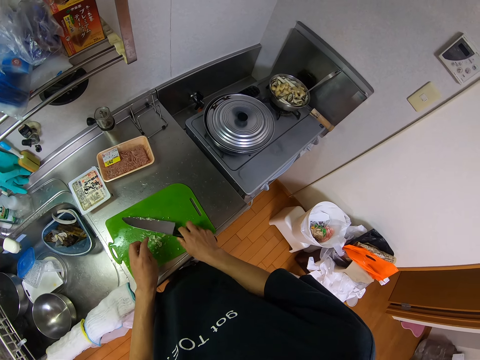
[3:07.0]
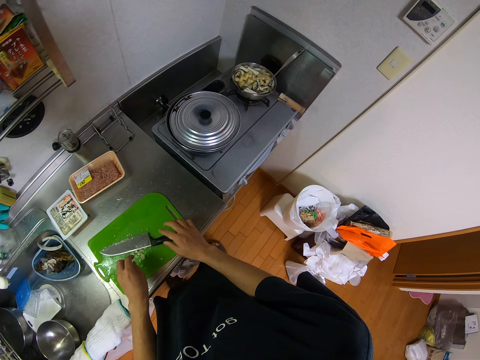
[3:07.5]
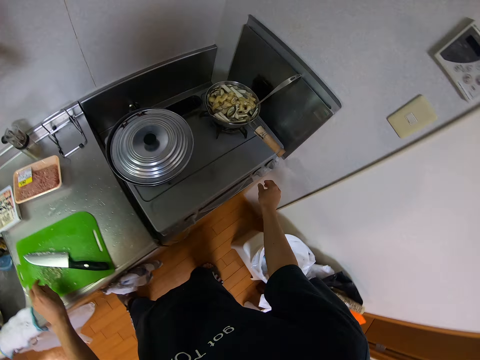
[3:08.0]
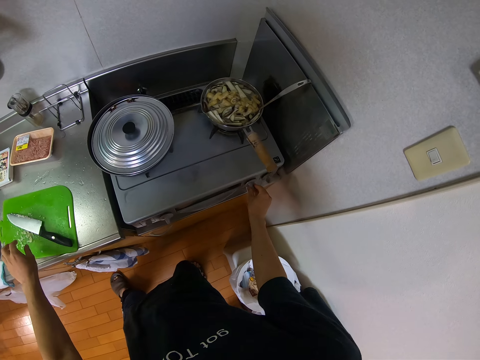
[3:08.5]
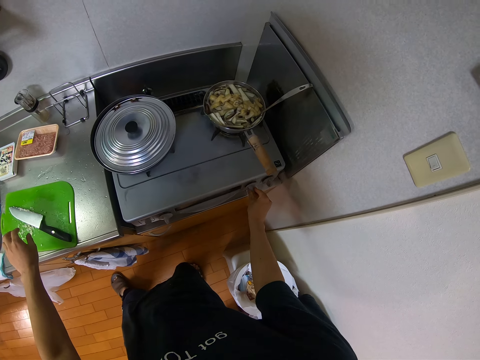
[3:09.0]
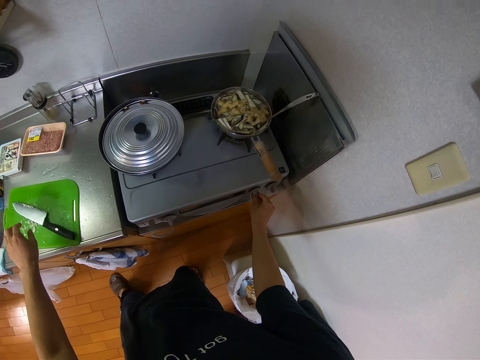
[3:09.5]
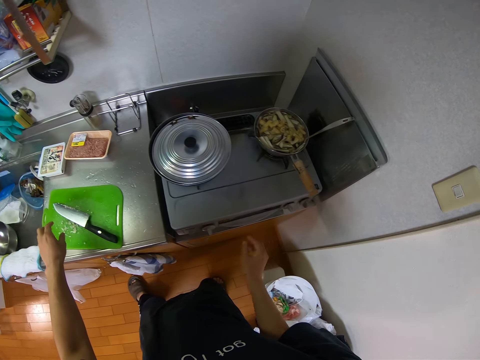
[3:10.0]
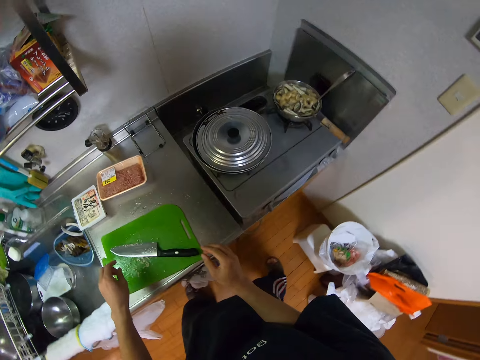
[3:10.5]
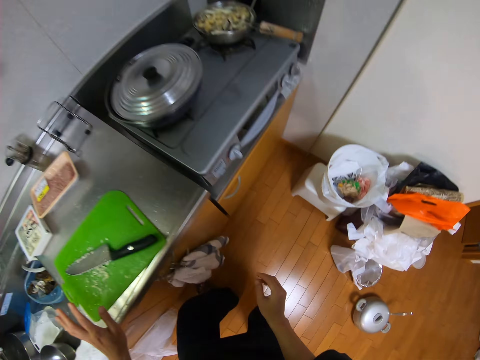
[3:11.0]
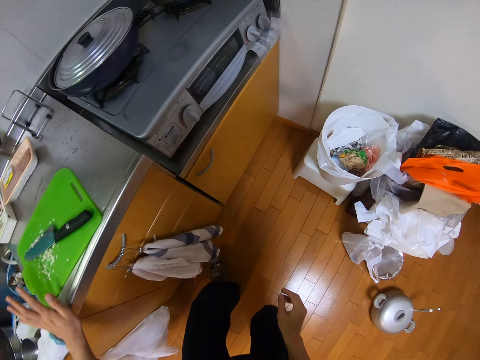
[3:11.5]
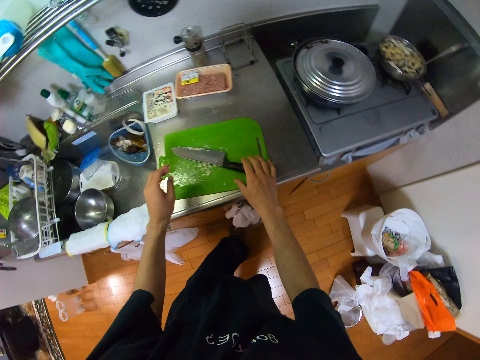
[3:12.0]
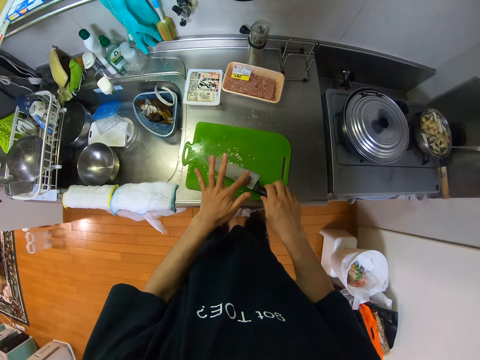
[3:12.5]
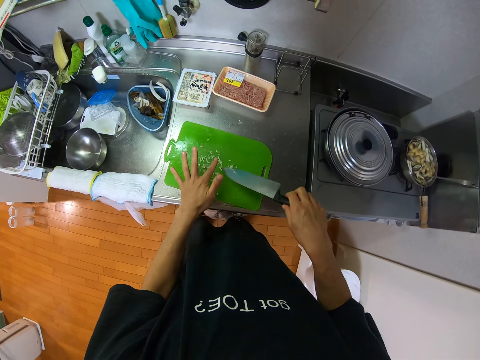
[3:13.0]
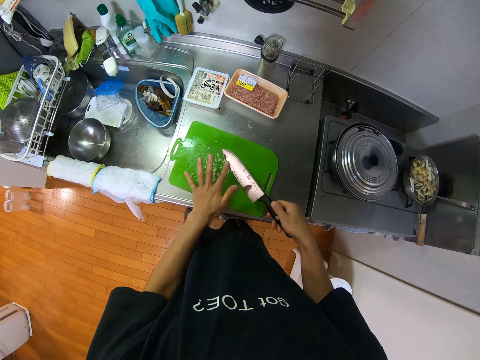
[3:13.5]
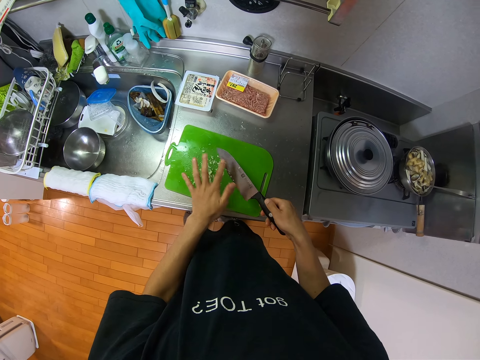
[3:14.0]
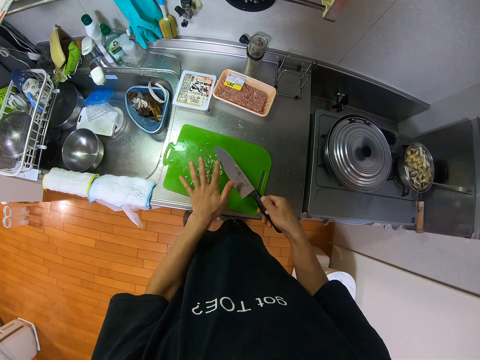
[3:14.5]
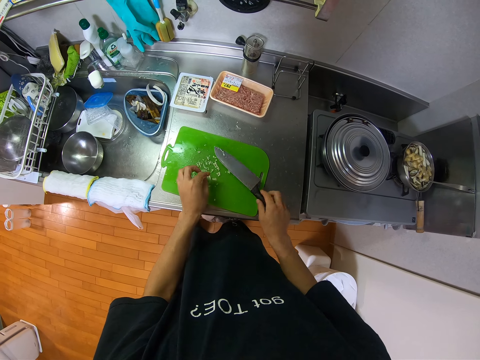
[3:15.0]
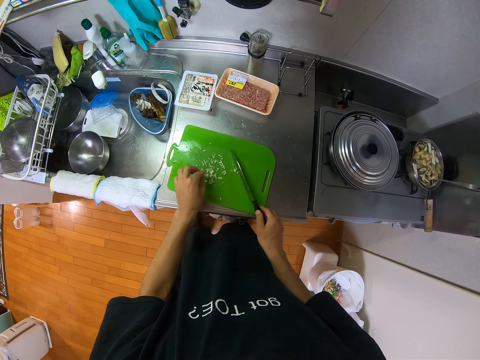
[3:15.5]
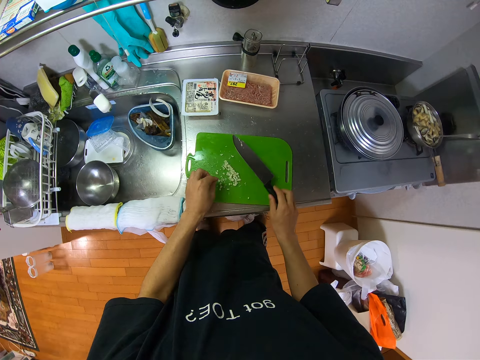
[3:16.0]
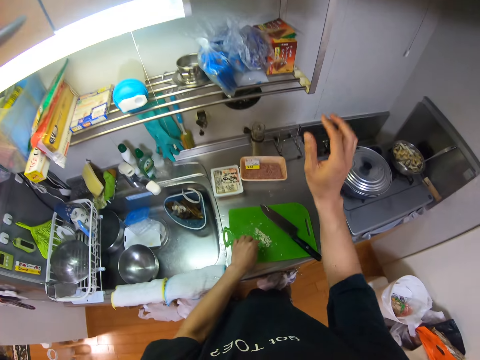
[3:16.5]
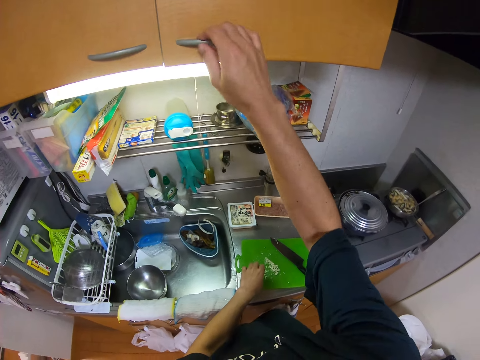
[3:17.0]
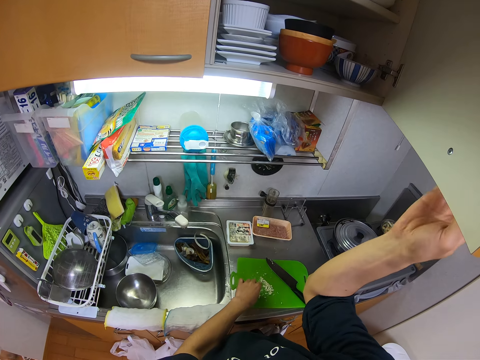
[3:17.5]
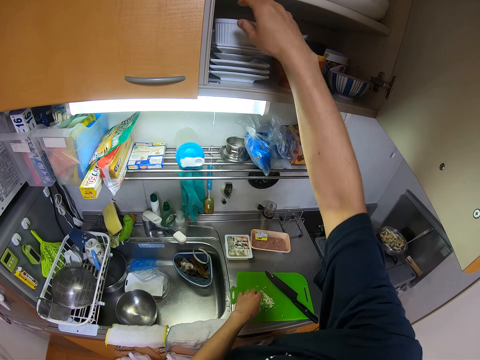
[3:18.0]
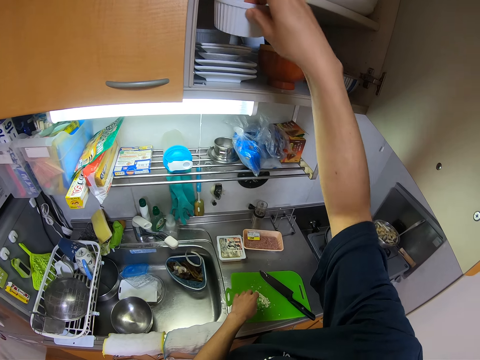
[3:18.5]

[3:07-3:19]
The camera wearer drops the knife on the tray. They step toward the cooker. They hold the cooker power button. They turn the knob of the gas cooker with her right hand. They pull their hand off the cooker power button. They step away from the cooker. They pick the knife on the tray with her right hand. They wipe off the garlic on the knife to the tray with her fingers. They flip the knife. They wipe off garlic from the knife. They pull his hand off the knife. They collect garlic pieces together. They drop the knife on the tray. They open a cupboard in the kitchen.

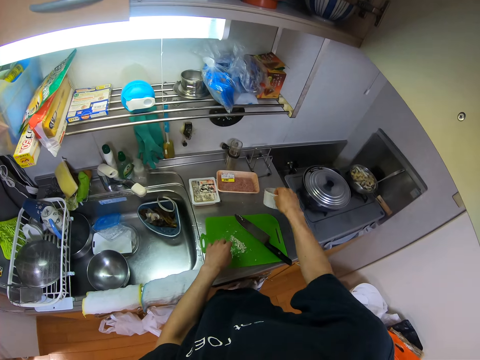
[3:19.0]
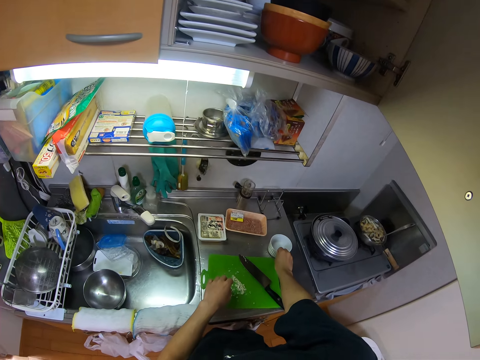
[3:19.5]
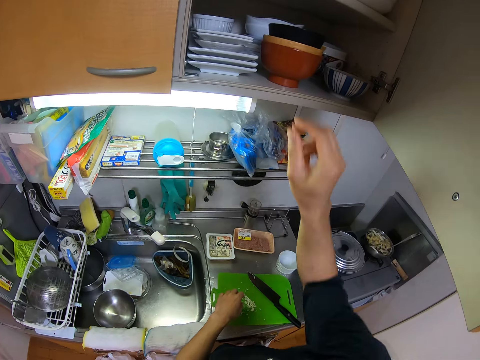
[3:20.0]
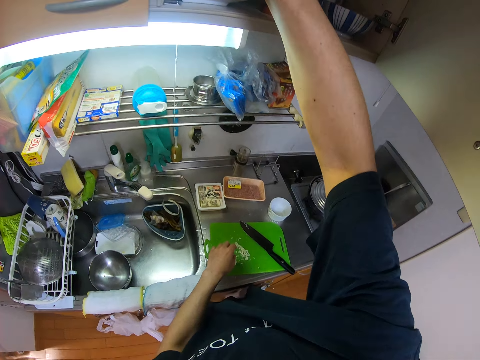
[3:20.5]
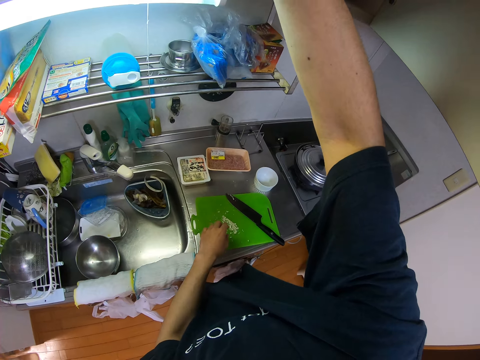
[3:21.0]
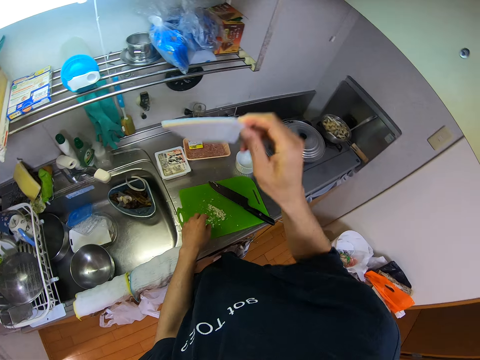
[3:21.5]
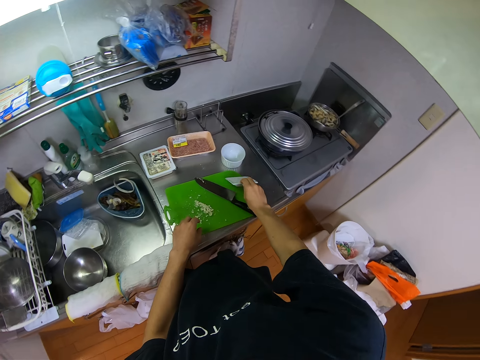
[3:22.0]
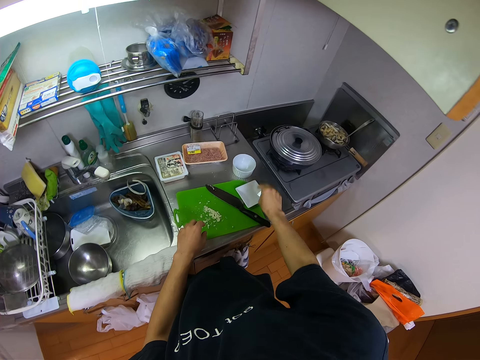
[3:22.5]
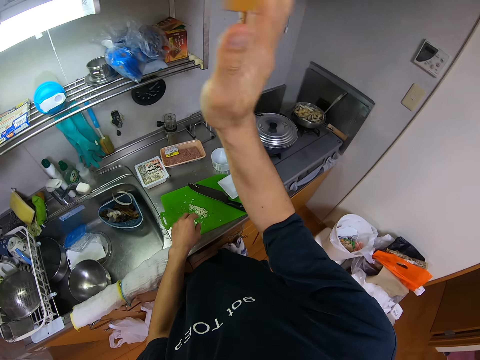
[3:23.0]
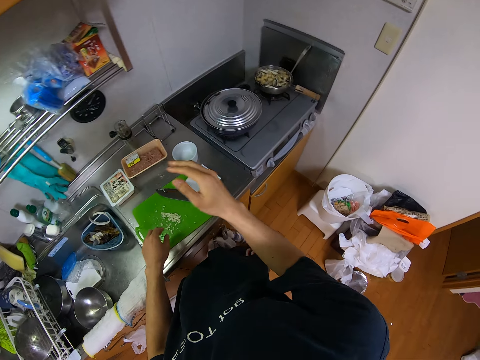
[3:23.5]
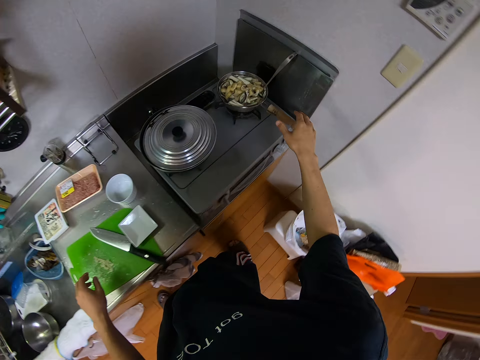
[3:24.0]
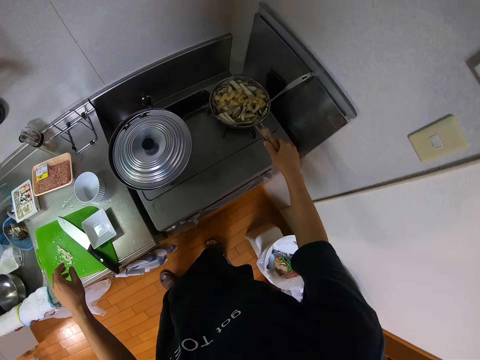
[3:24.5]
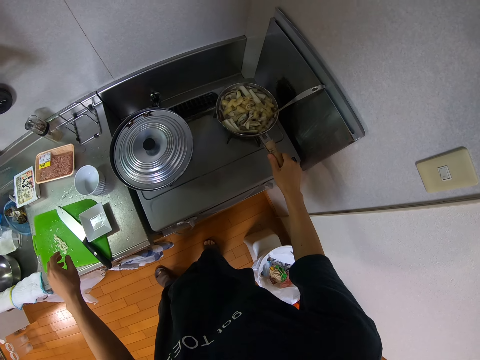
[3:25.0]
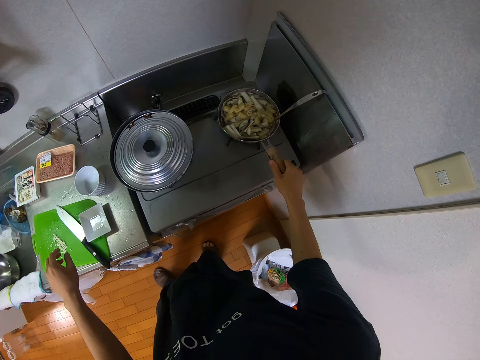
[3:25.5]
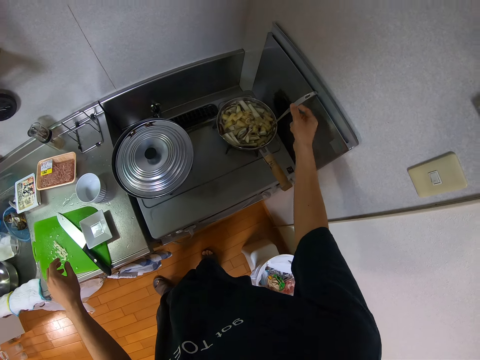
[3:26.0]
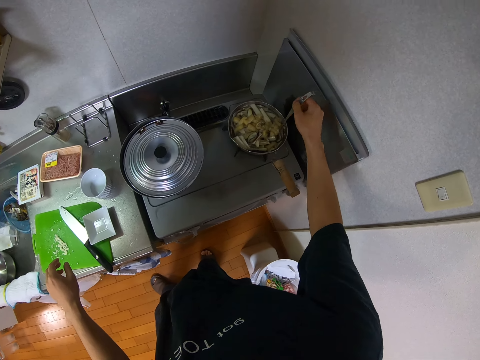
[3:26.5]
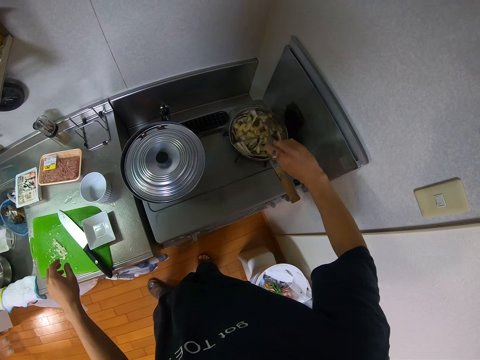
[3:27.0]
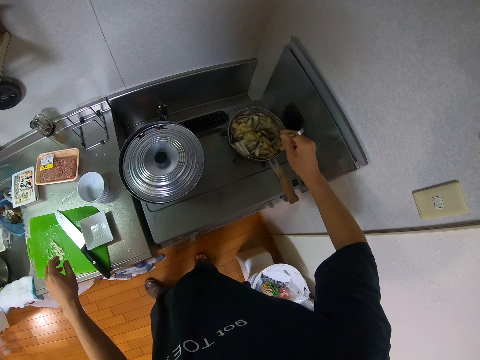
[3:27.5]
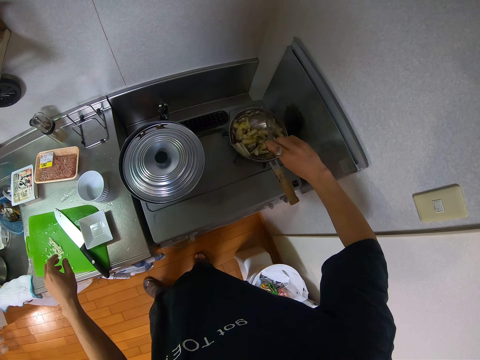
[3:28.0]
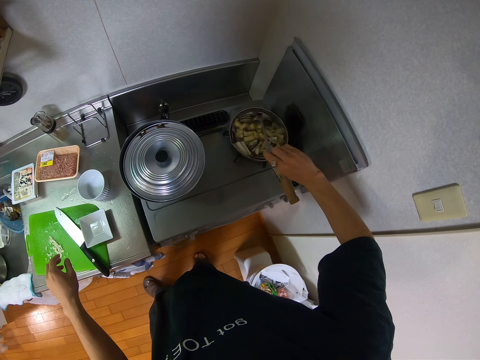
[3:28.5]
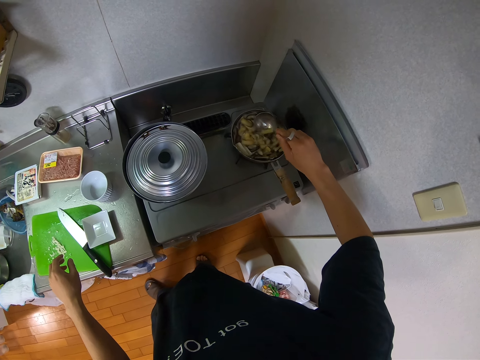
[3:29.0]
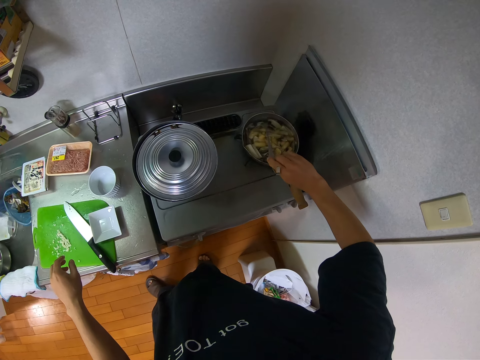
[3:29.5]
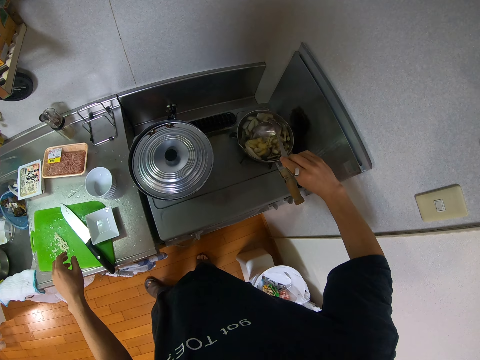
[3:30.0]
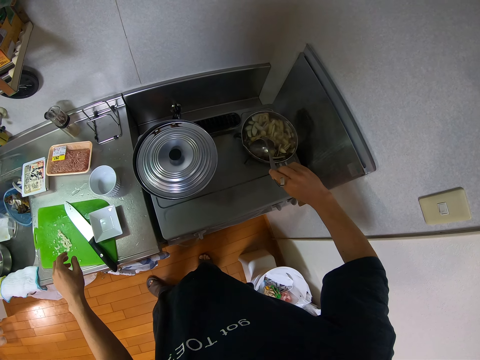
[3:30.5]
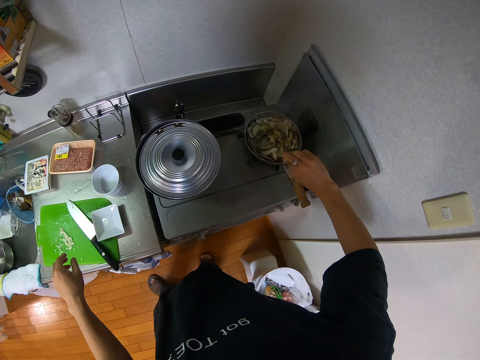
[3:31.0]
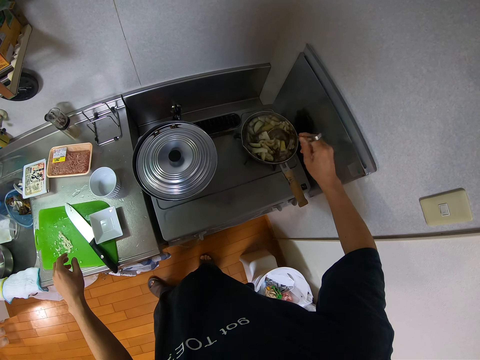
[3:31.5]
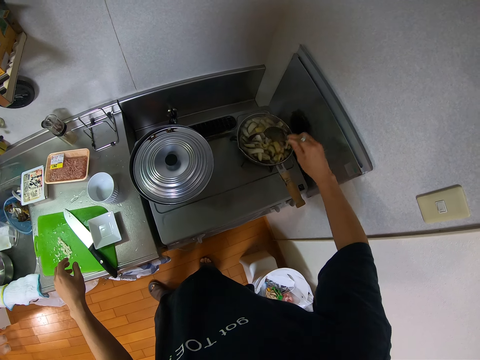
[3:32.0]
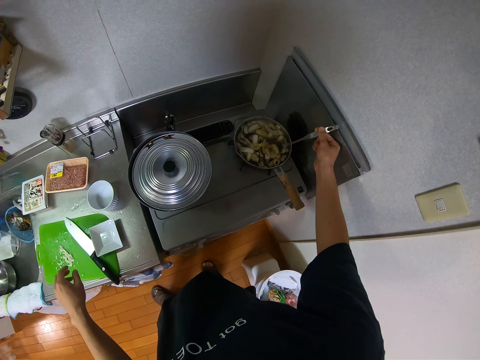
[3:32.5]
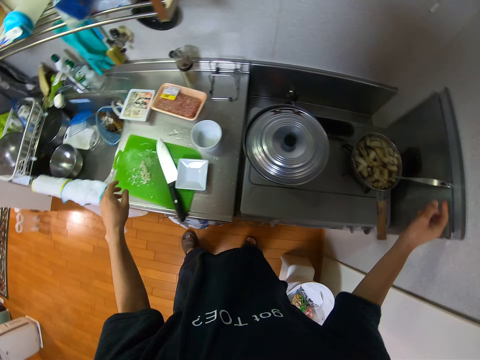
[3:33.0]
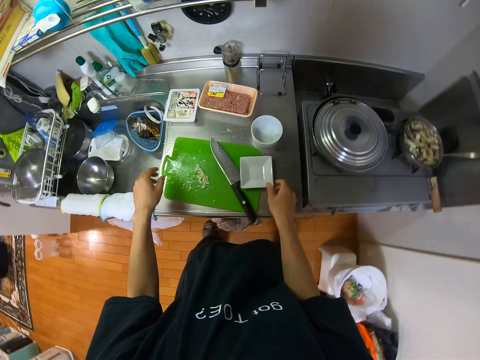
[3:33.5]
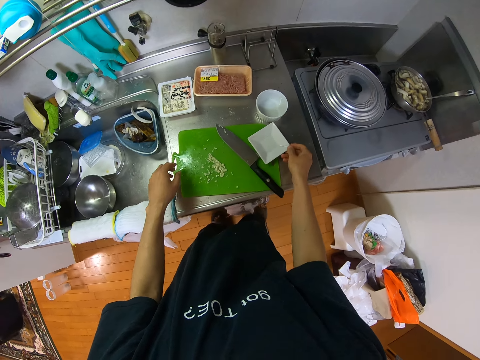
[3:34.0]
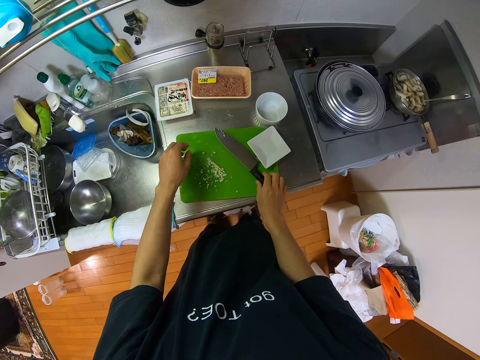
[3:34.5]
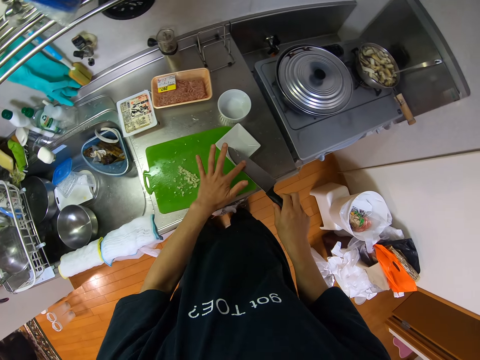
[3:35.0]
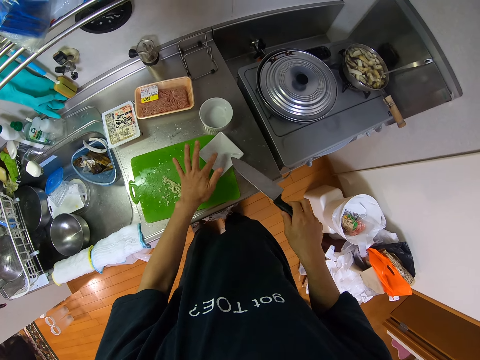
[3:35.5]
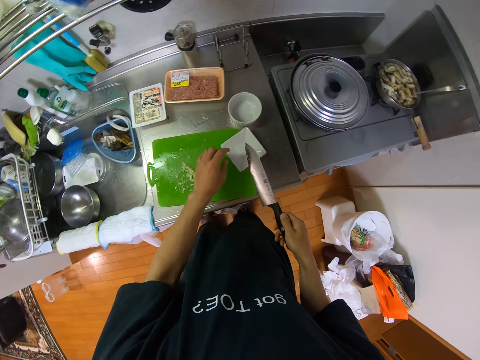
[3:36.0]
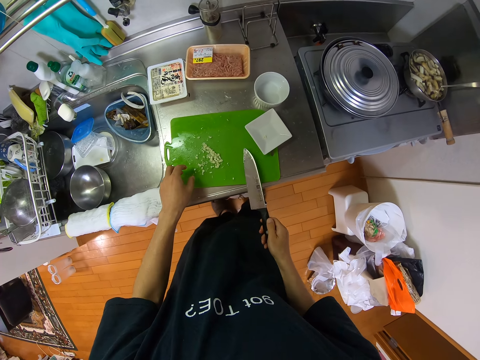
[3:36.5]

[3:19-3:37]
The camera wearer brings out a plate from the cupboard with her right hand. They drop the plate on the cabinet. They bring out a plate from the cupboard with her right hand. They drop the plate on the cabinet. They shut the cupboard. They step toward a cooker. They hold the handle of the frypan on the gas cooker. They pull the pan. They lift his hand off the pan handle. They stir the food in the frypan with the spoon. They pick up a ladle spoon. They pull their hand off the ladle spoon and step away from the cooker. They hold a plate. They pull their hand off the plate. They pick the knife on the tray with her right hand. They wipe off garlic from the knife.
